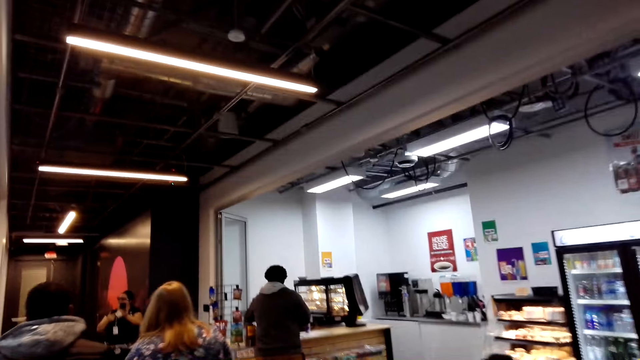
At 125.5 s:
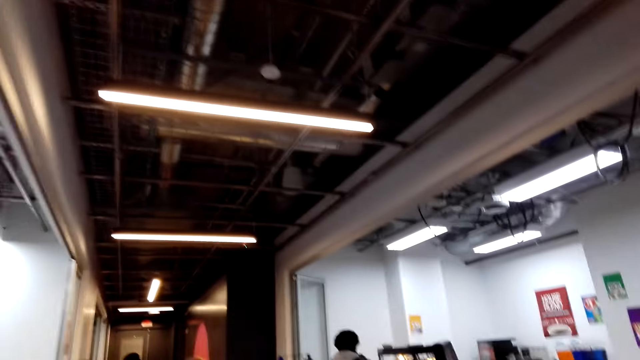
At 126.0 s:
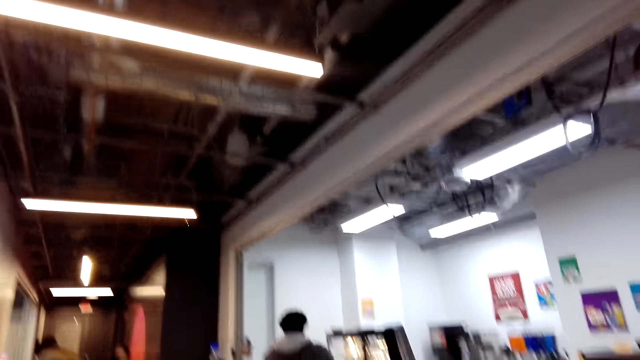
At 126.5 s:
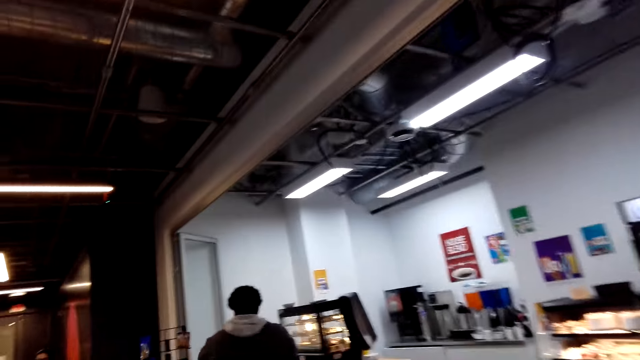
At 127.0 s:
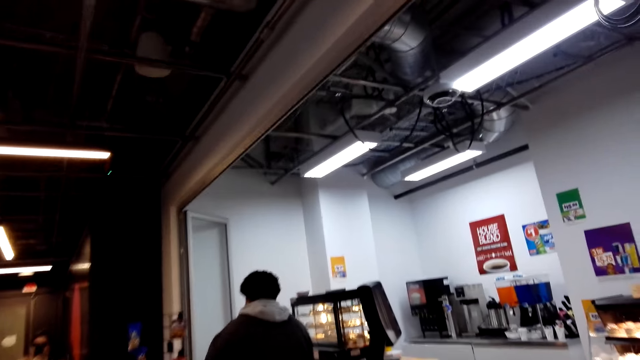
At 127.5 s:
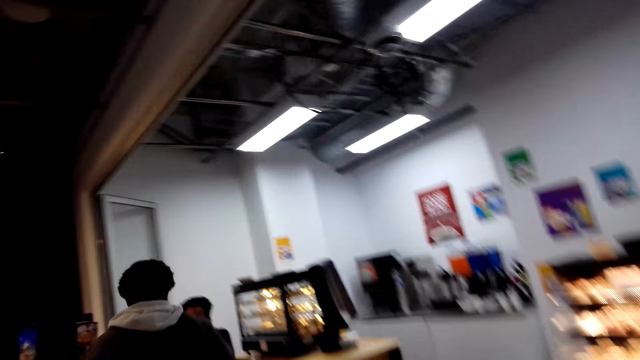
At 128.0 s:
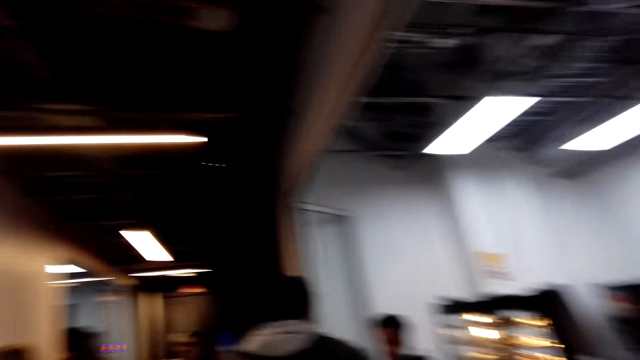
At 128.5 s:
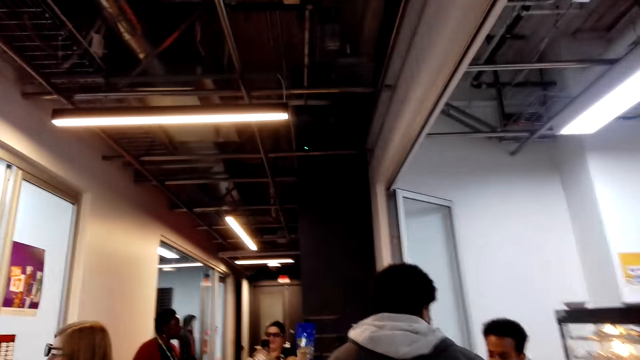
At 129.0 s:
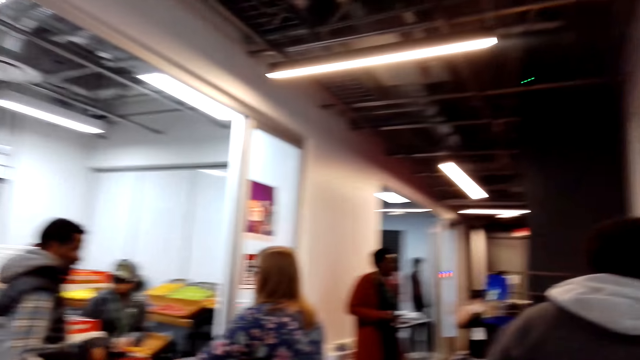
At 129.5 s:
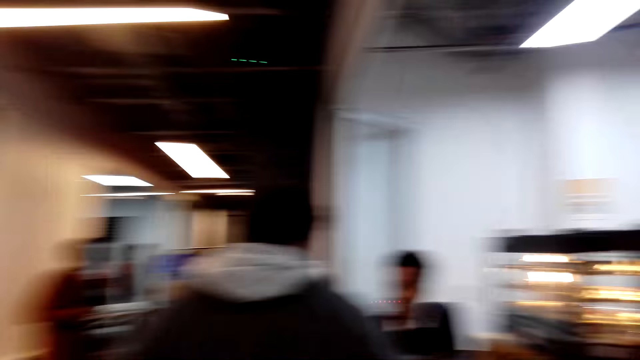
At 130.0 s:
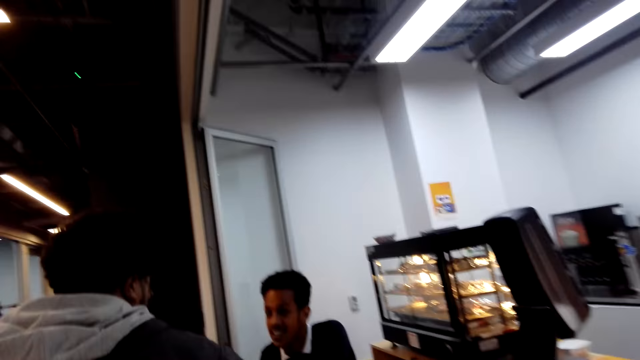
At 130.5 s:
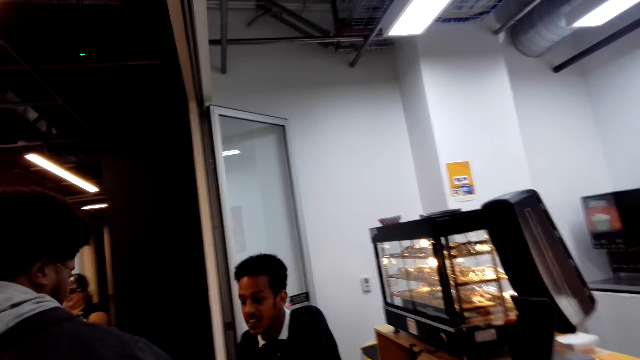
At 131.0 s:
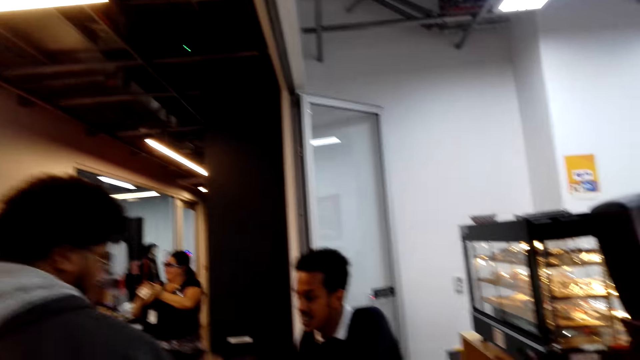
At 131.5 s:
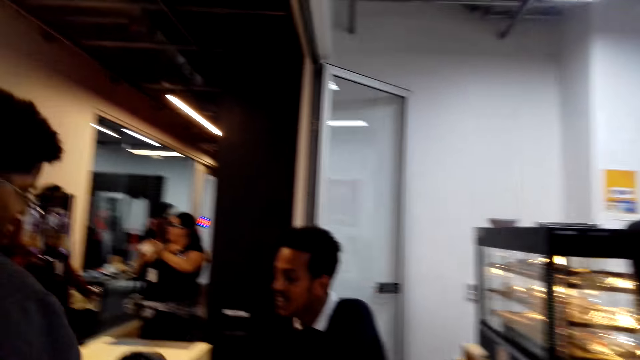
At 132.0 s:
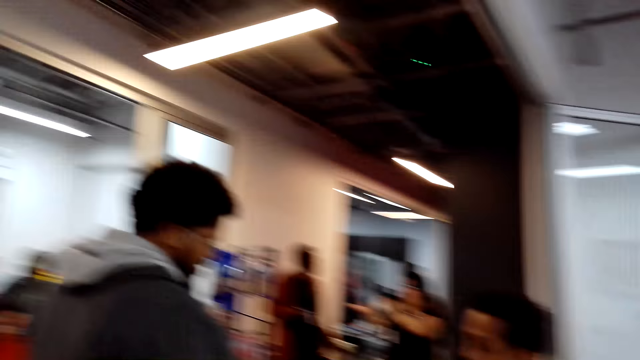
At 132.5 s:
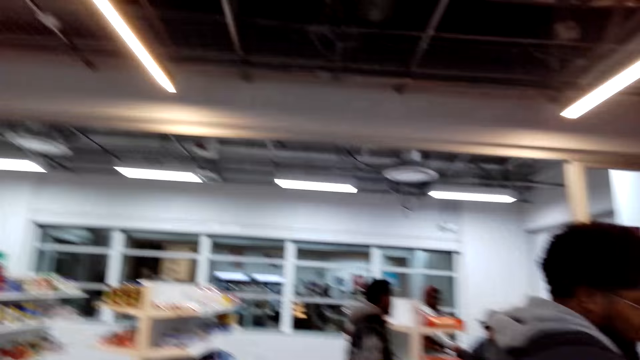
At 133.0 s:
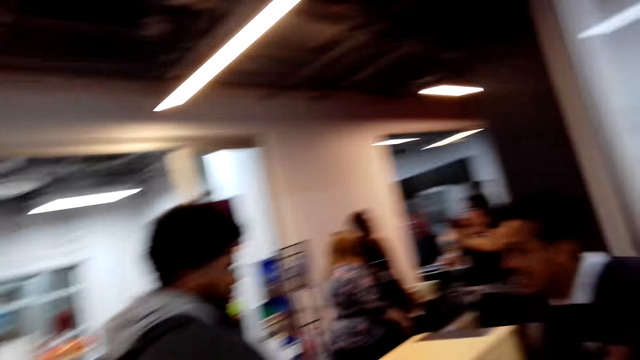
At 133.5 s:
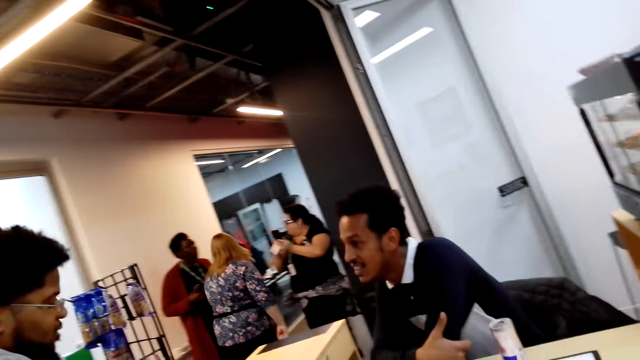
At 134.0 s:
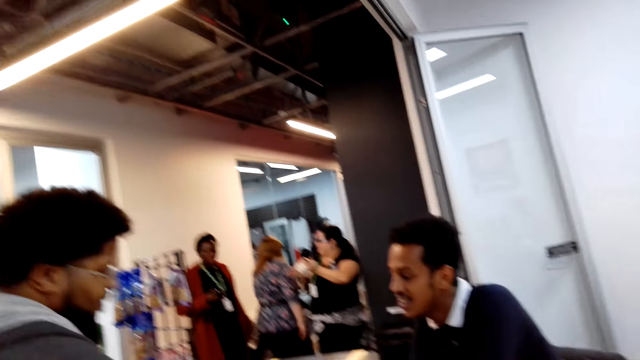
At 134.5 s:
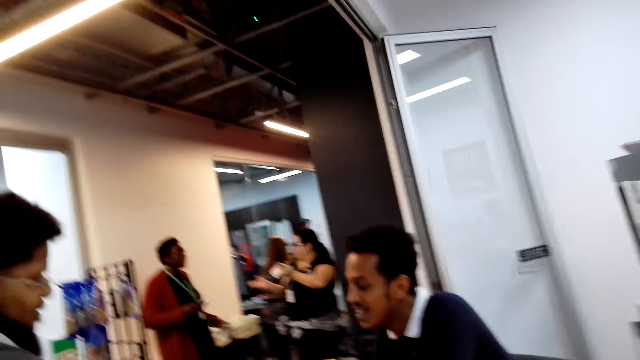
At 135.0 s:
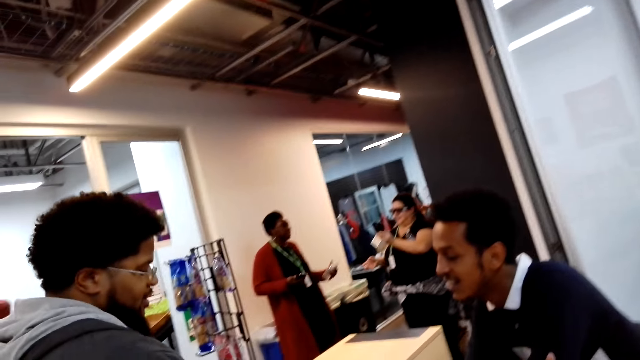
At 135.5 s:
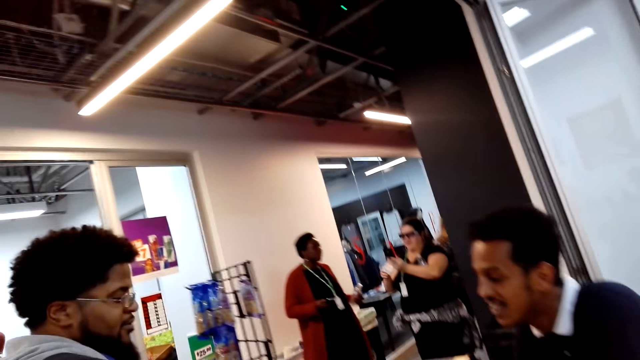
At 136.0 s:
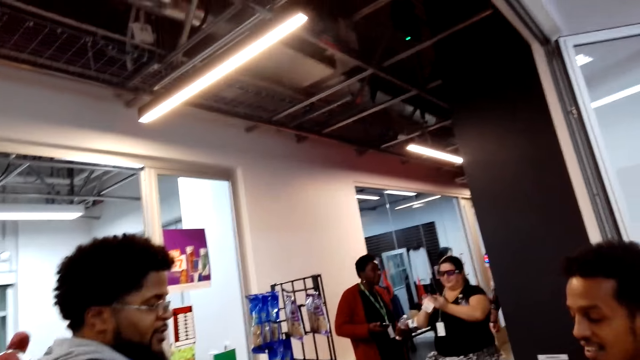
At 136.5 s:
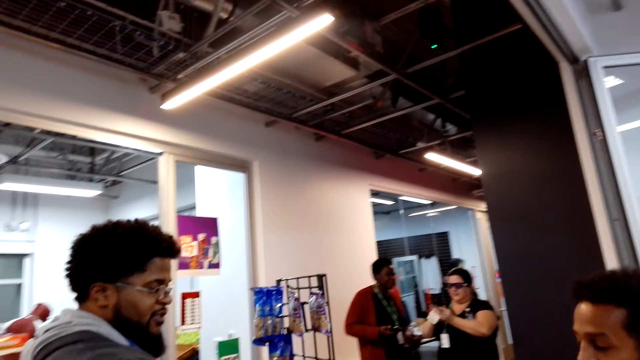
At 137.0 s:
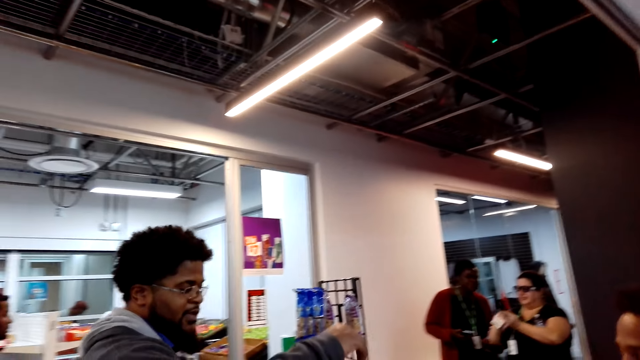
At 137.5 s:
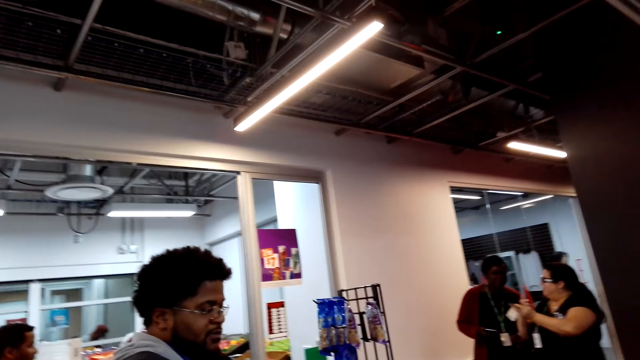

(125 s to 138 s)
The camera wearer walks around. A man converses with another man. The camera wearer looks around and stands at the cashier. The first man converses with the other man.

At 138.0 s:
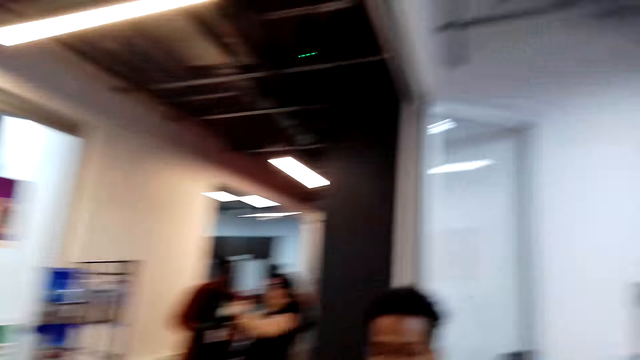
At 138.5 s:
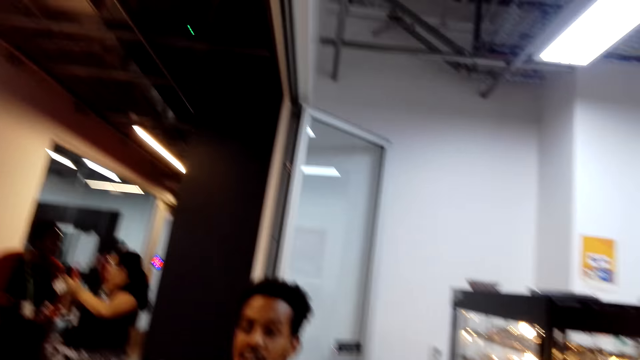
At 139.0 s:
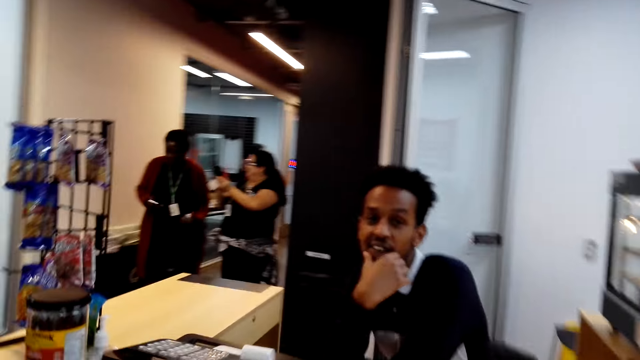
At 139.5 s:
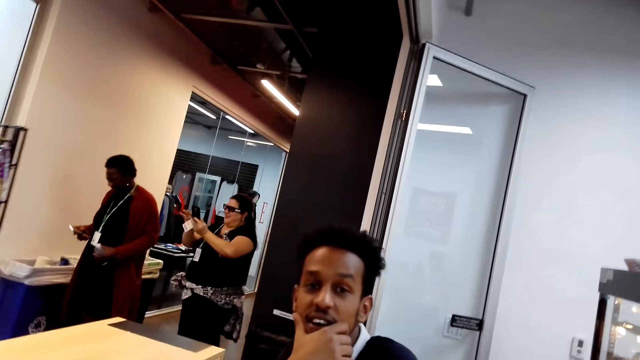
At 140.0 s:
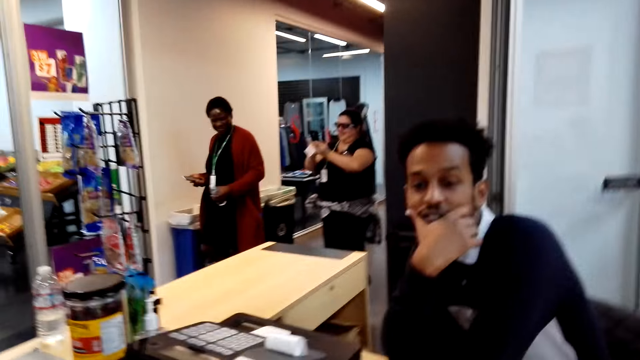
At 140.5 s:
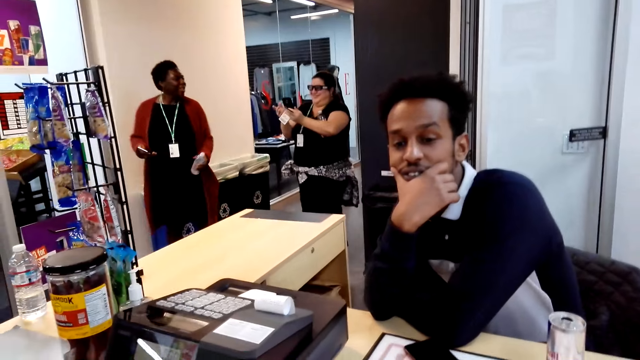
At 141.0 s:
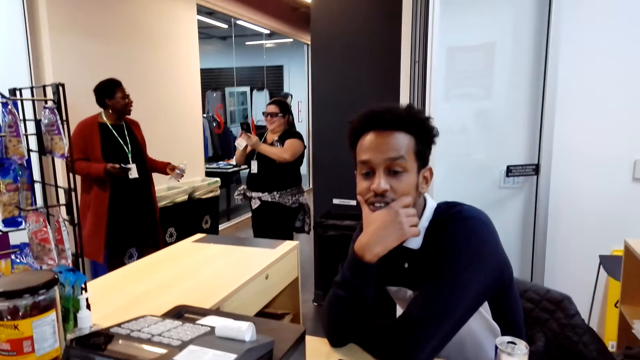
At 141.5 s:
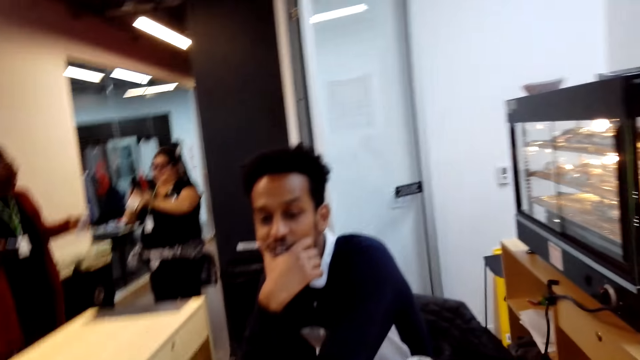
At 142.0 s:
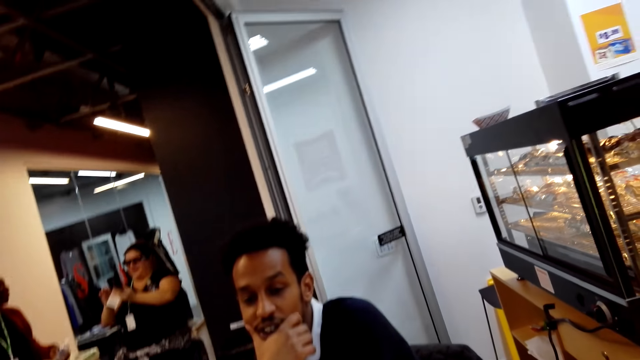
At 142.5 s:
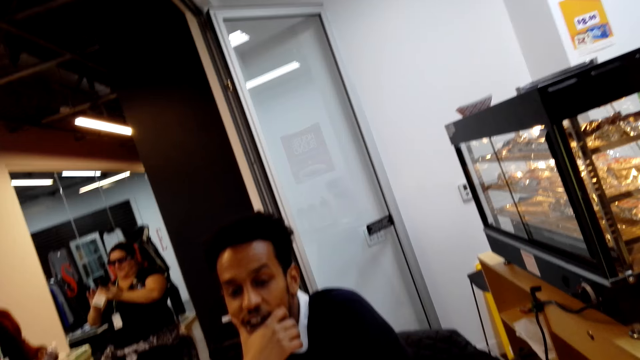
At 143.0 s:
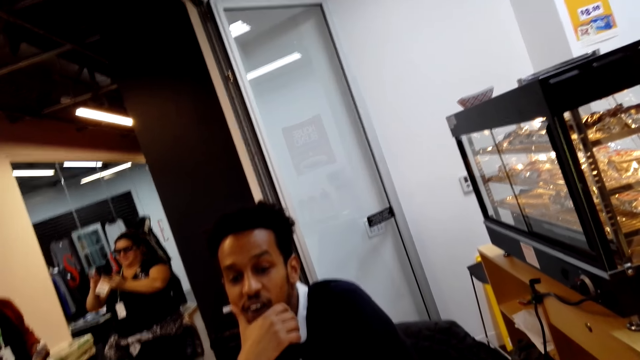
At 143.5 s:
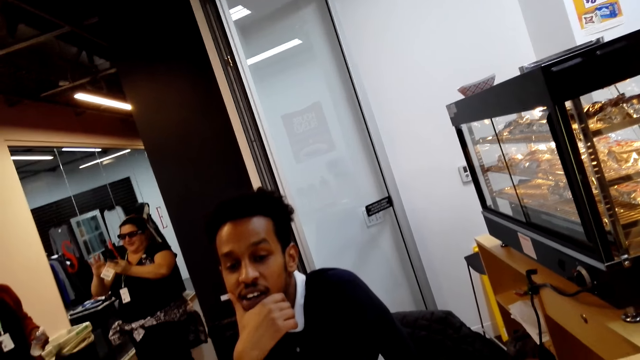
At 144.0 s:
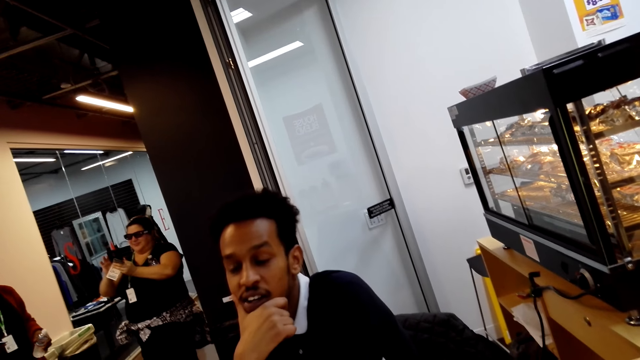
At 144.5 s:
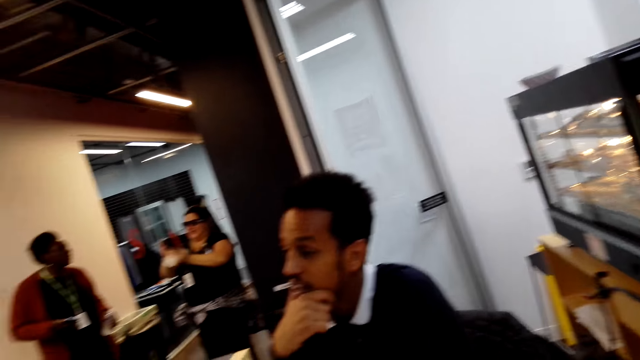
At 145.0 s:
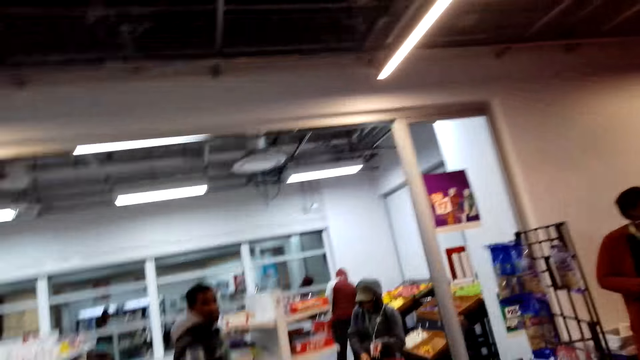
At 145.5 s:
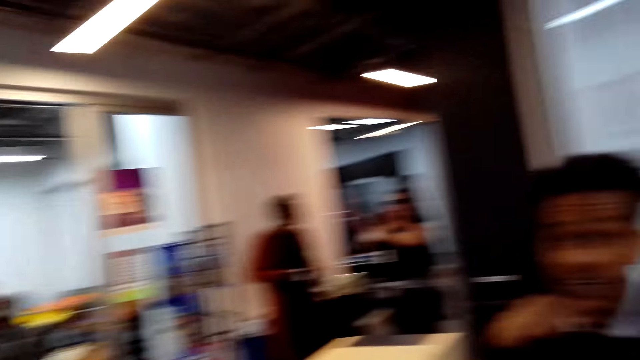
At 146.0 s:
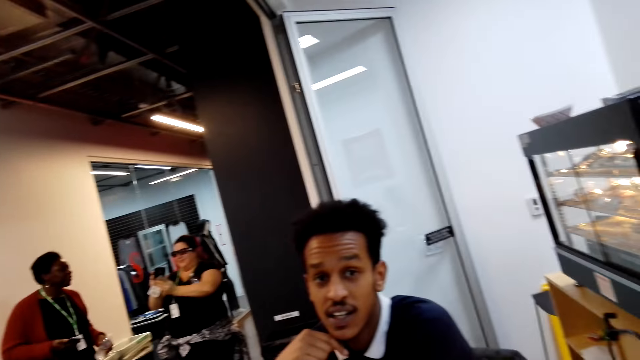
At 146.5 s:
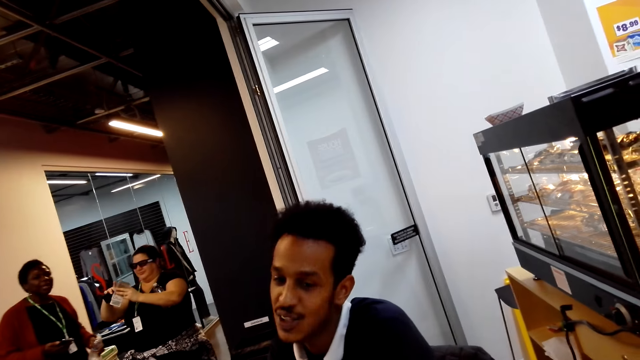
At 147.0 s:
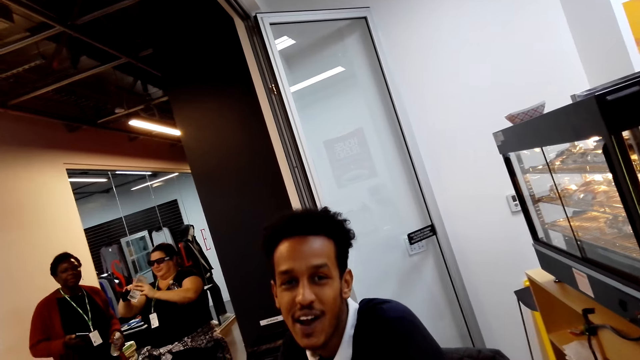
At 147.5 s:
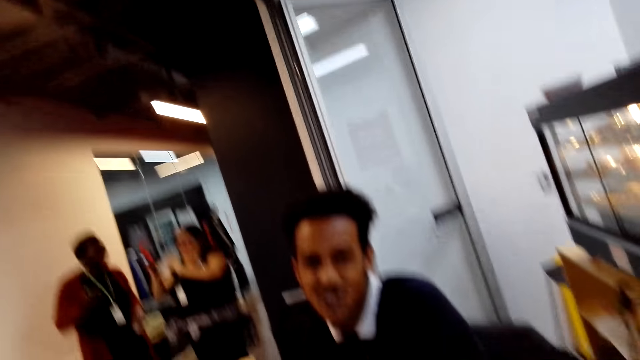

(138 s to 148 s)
The camera wearer stands at the cashier and converses with a man.
